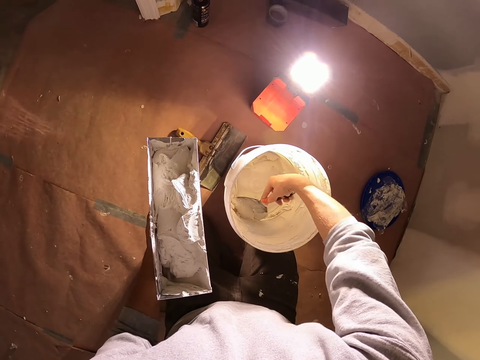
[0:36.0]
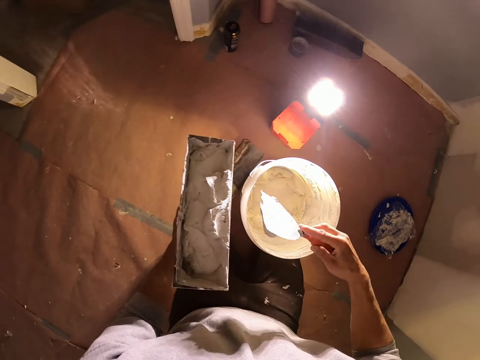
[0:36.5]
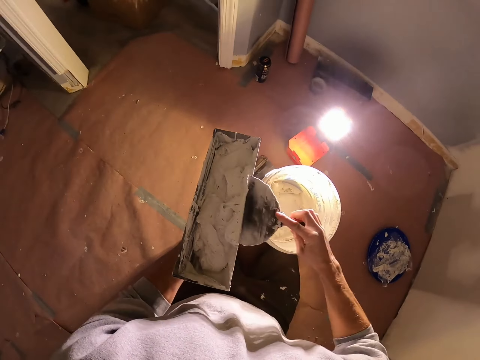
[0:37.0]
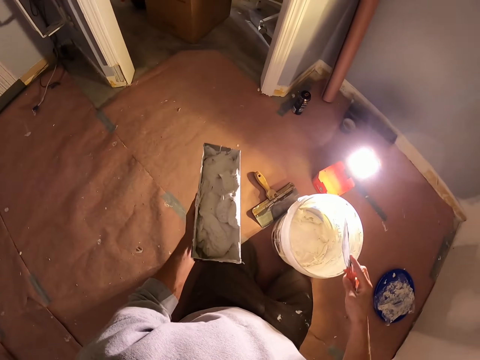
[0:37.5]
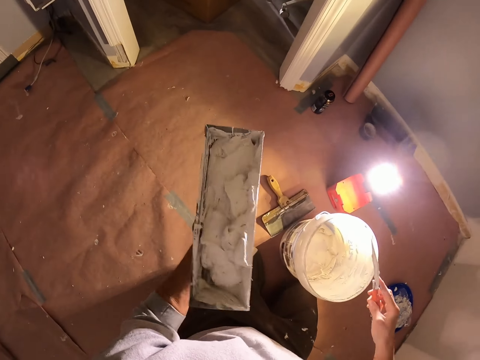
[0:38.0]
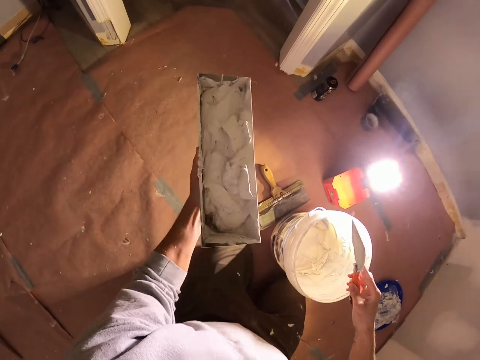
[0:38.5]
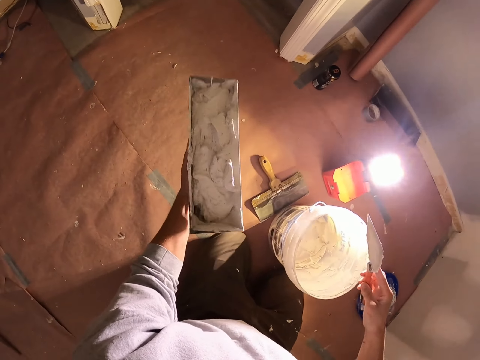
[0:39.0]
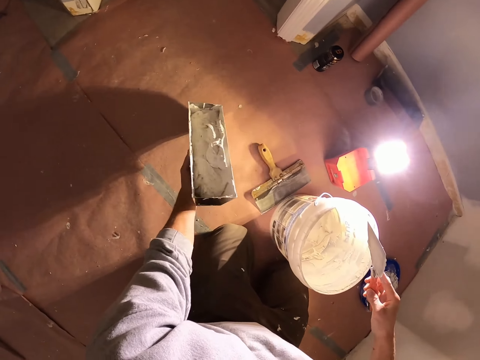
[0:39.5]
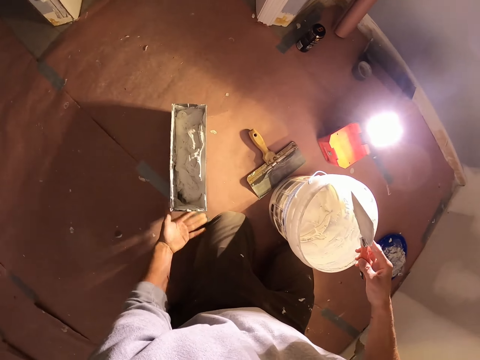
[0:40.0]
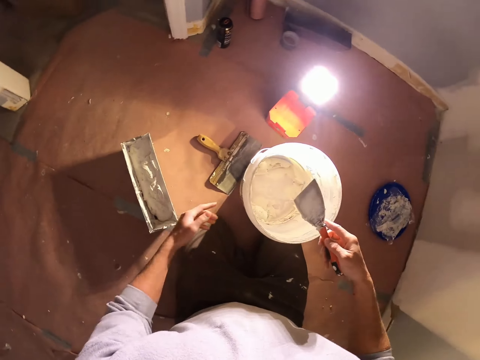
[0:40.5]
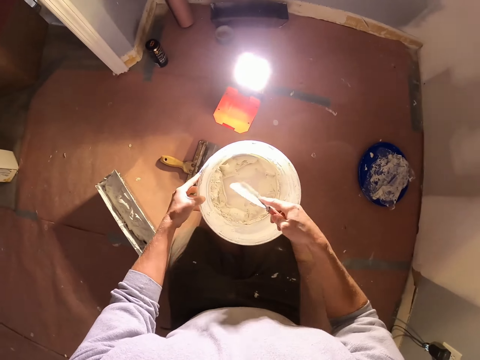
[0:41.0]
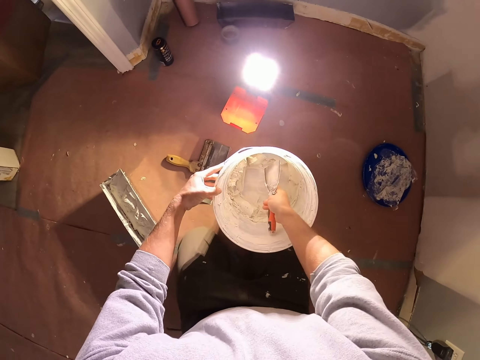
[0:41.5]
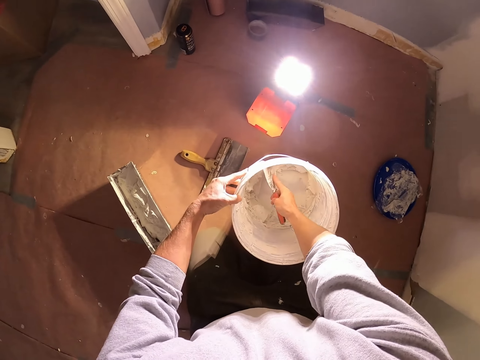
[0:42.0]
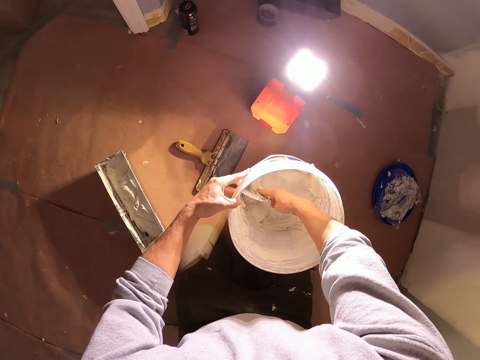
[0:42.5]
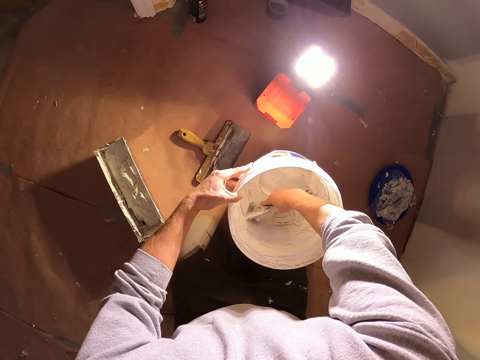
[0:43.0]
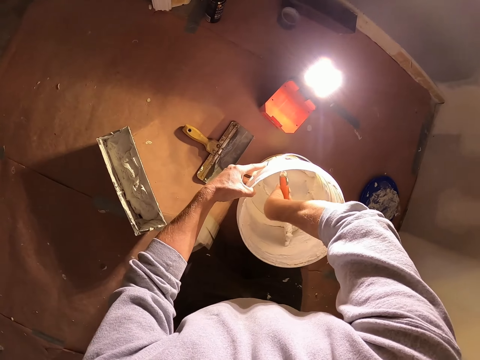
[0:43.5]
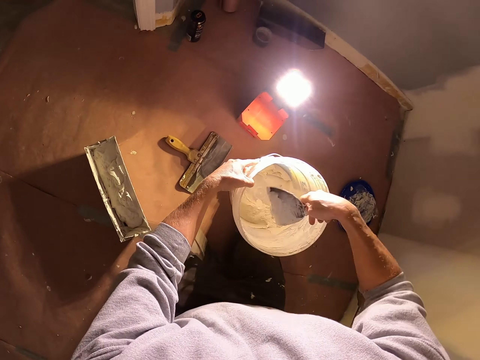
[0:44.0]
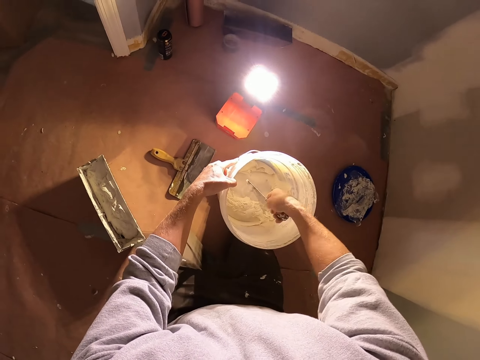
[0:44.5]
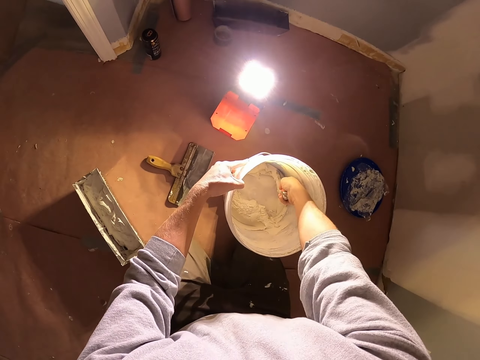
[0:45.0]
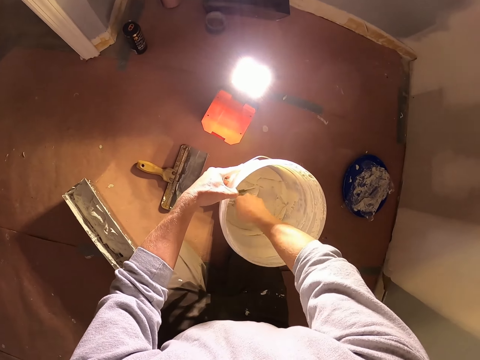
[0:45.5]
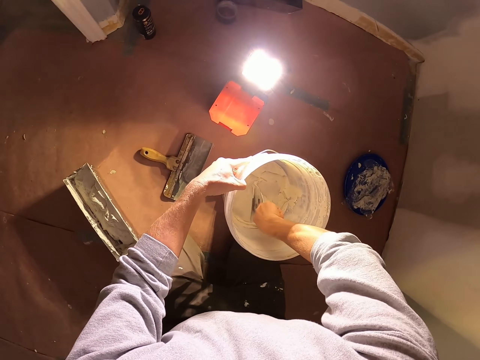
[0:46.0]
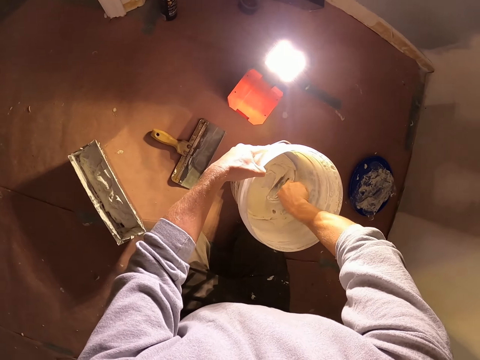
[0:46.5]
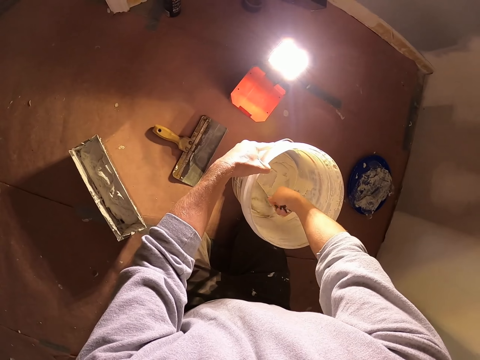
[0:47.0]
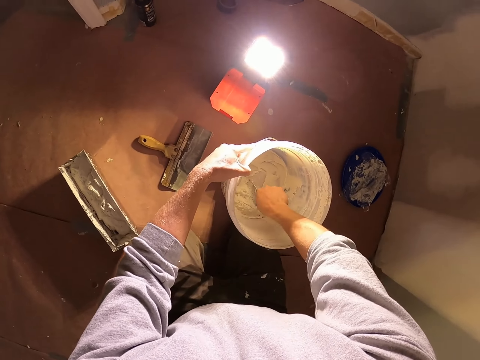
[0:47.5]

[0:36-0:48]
The camera wearer puts the paint on the paint holder. They shake the paint. They put down the paint holder. They take the paint from the bucket.

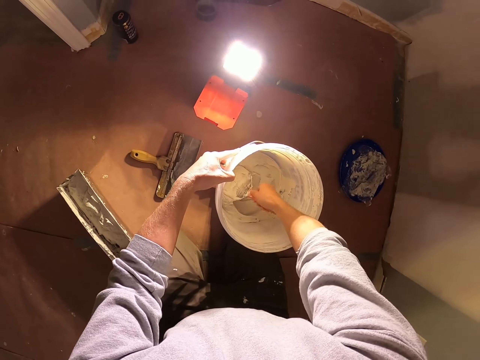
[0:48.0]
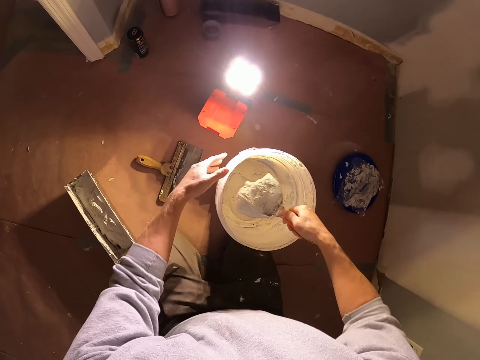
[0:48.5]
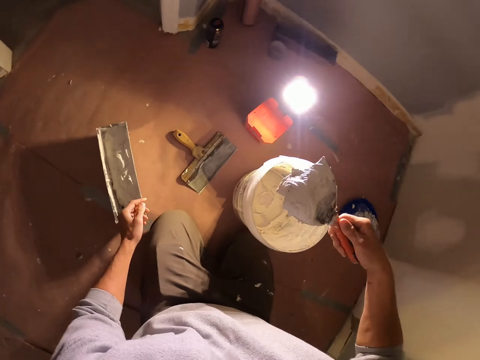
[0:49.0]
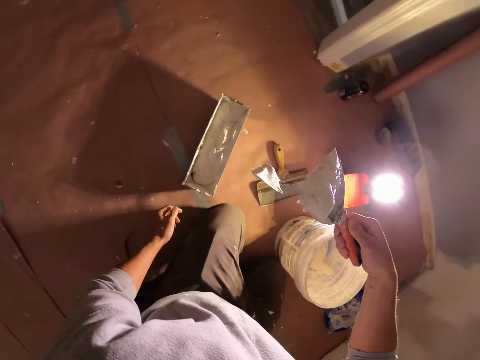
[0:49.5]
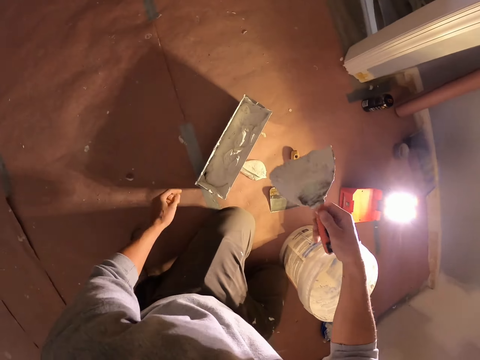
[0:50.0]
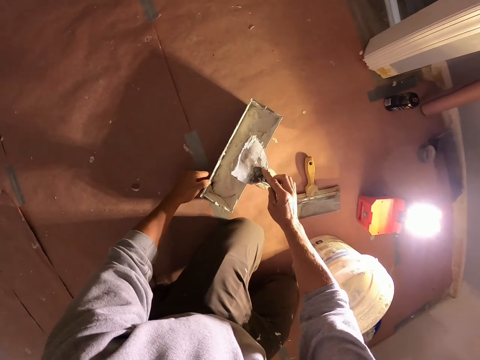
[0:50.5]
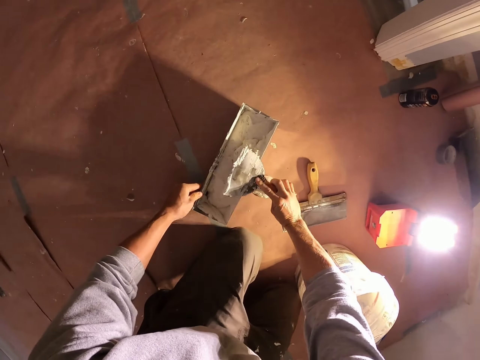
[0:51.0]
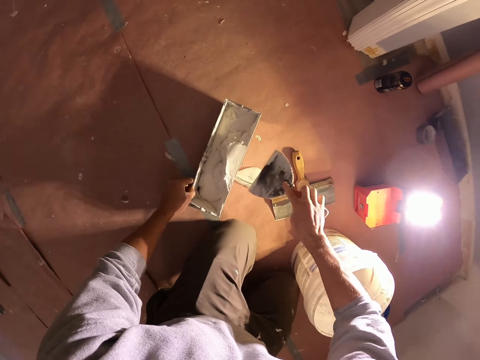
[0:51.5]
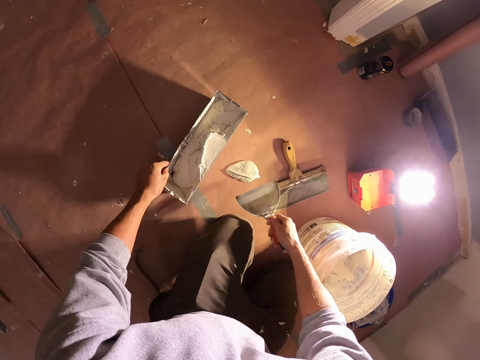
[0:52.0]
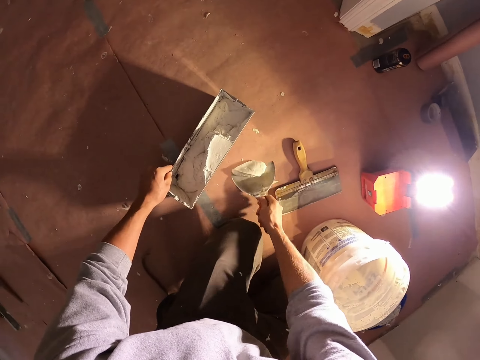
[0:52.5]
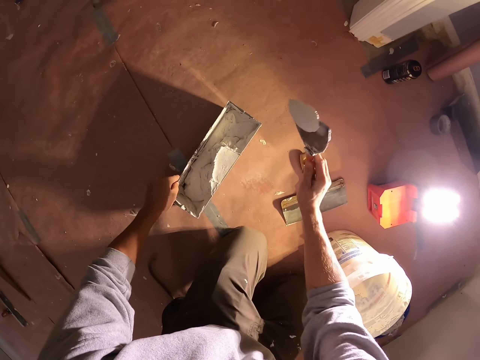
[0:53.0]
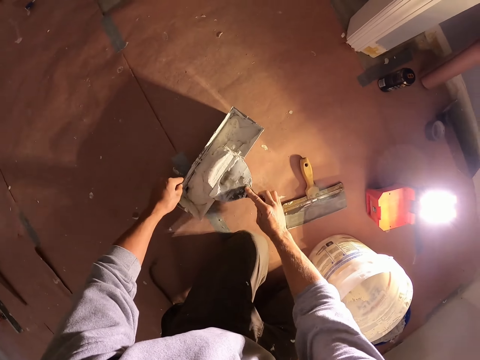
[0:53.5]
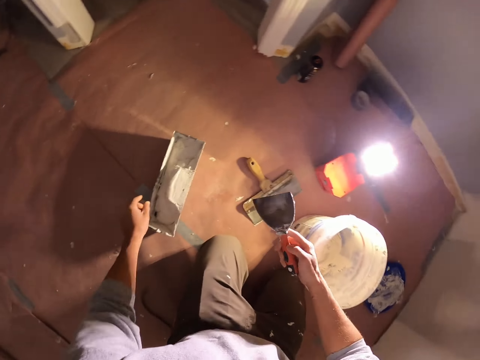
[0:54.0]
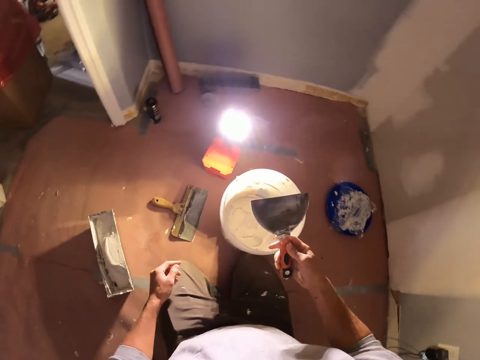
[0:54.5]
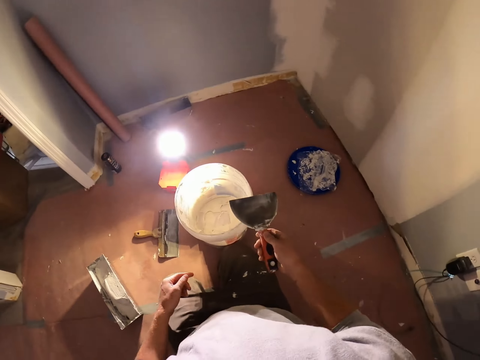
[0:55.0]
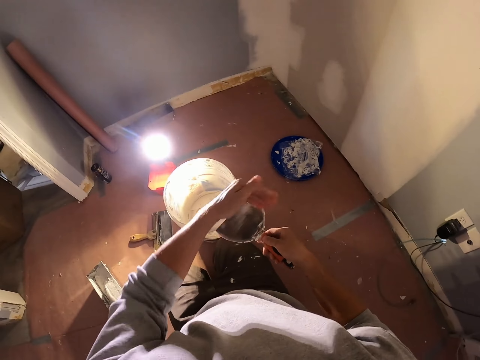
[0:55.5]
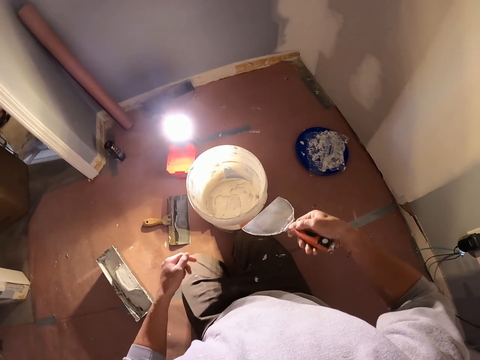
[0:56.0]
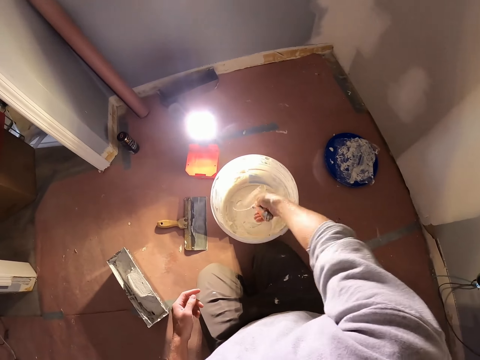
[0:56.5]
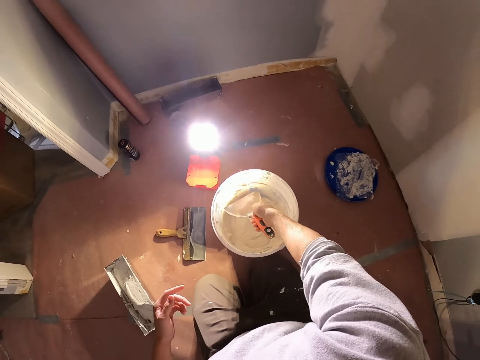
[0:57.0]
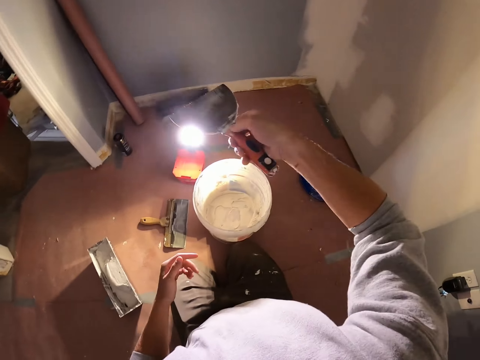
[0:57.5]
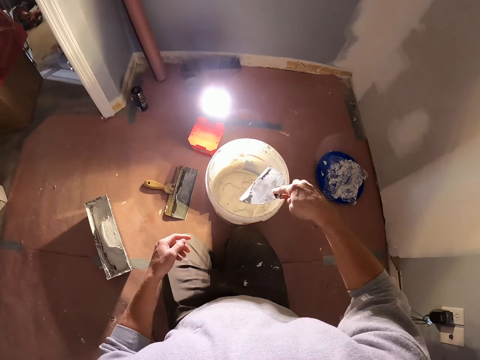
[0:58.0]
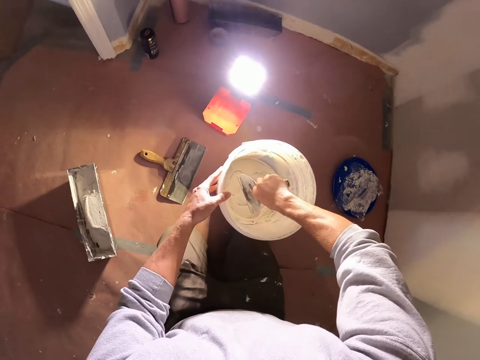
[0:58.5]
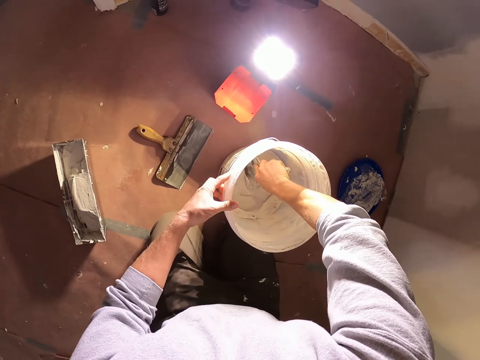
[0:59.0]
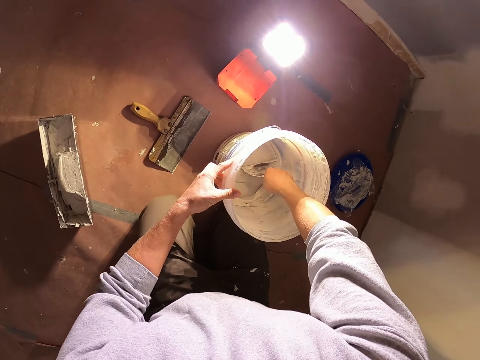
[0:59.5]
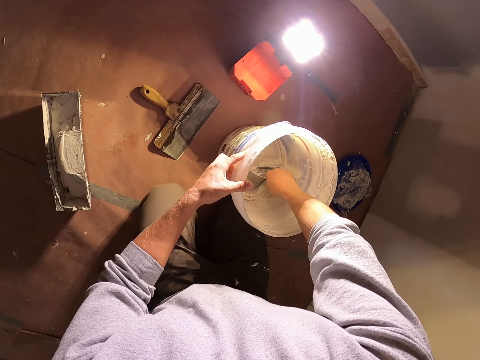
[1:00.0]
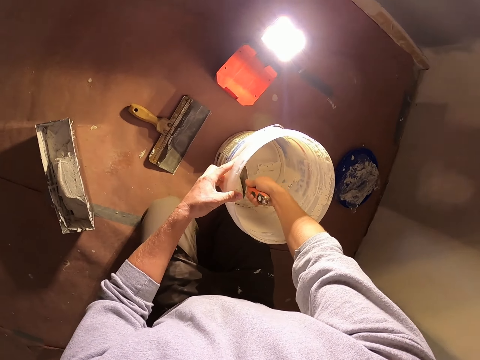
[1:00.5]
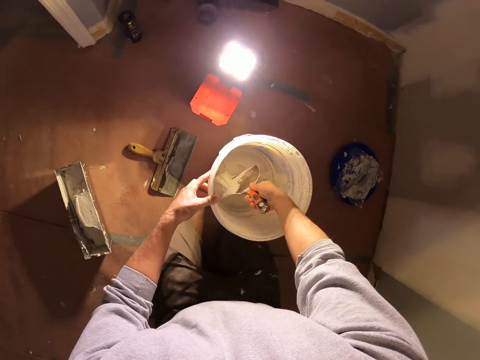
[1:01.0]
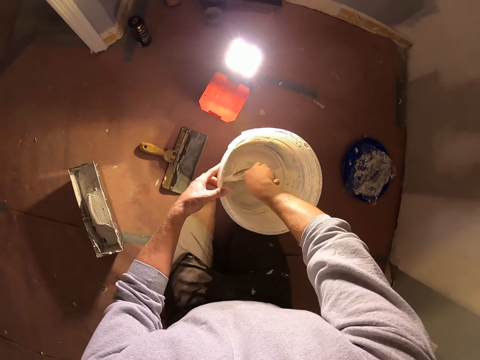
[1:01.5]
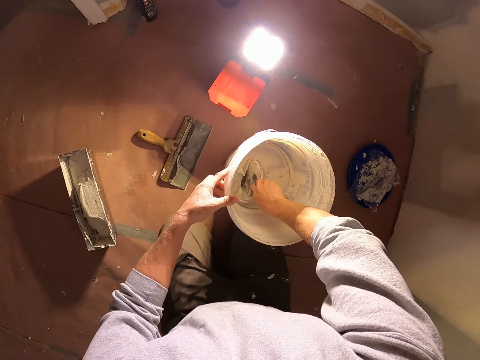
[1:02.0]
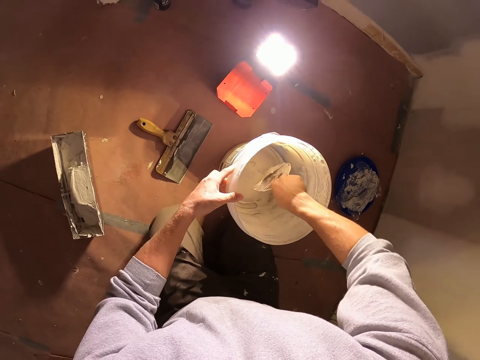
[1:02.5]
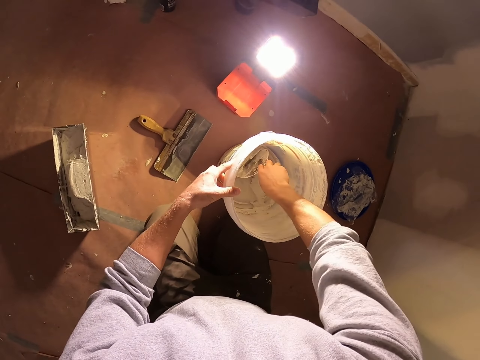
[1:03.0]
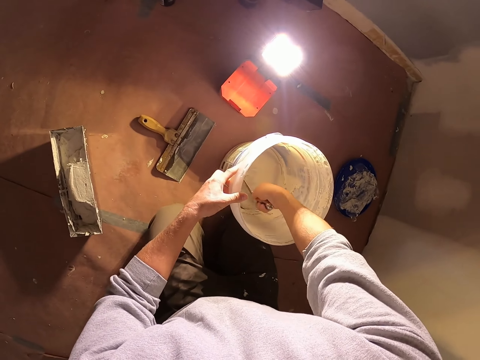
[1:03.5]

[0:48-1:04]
The camera wearer puts the paint on the paint holder. They take the paint on the floor. They put the paint on the paint holder. They take the paint from the bucket.
